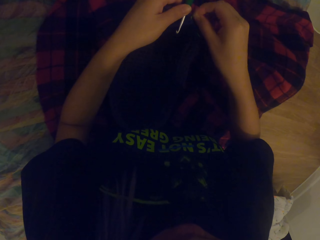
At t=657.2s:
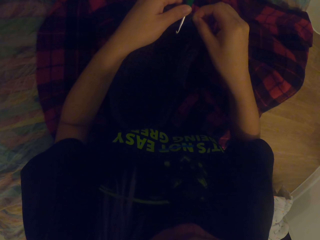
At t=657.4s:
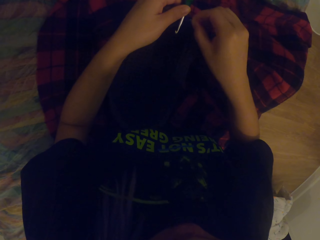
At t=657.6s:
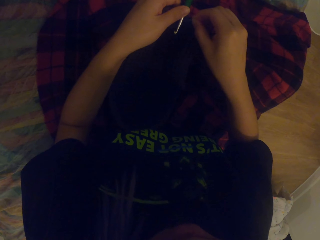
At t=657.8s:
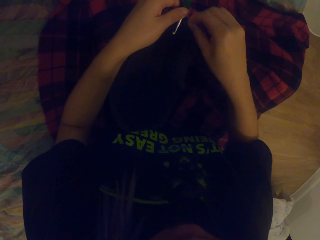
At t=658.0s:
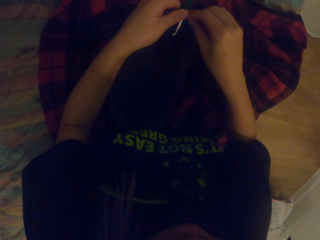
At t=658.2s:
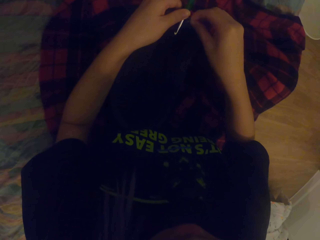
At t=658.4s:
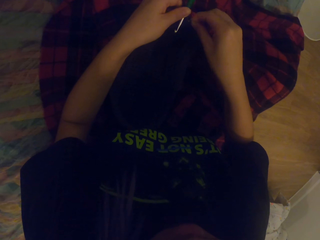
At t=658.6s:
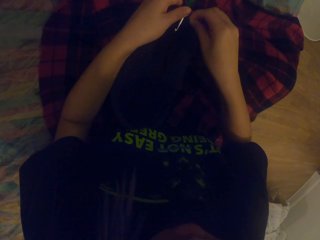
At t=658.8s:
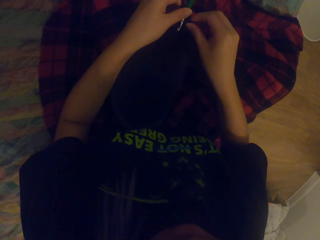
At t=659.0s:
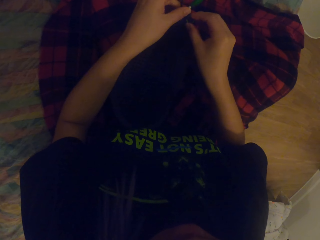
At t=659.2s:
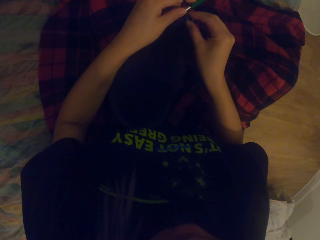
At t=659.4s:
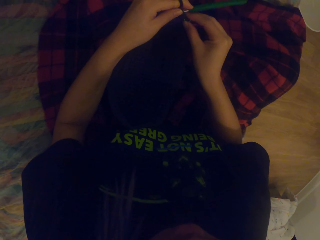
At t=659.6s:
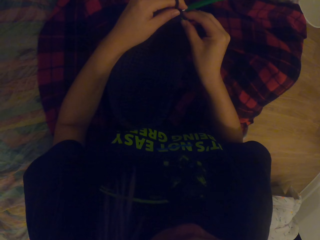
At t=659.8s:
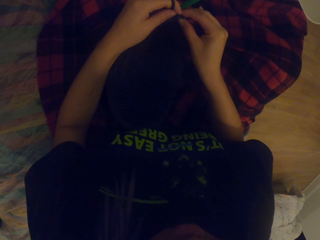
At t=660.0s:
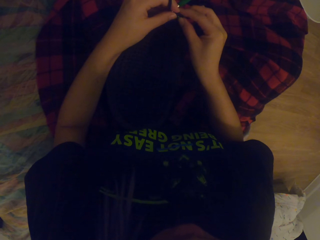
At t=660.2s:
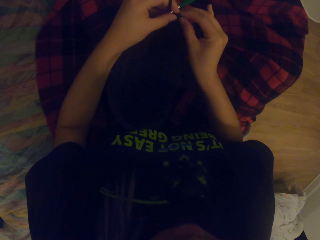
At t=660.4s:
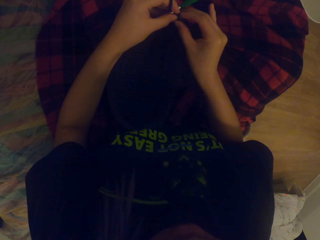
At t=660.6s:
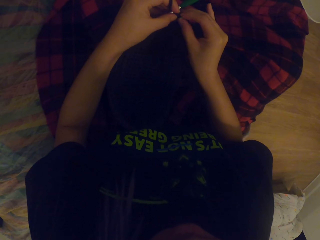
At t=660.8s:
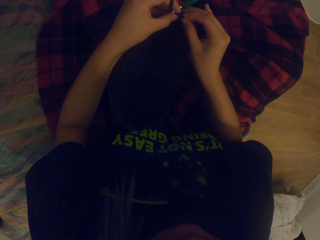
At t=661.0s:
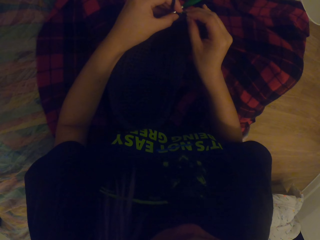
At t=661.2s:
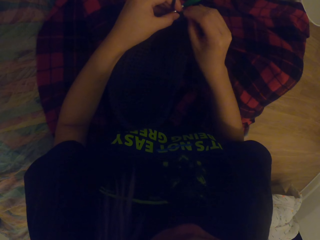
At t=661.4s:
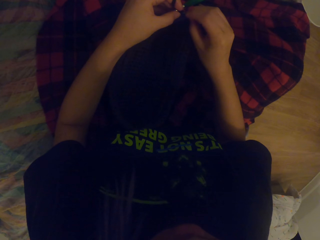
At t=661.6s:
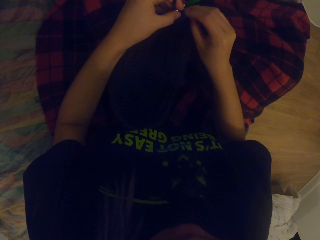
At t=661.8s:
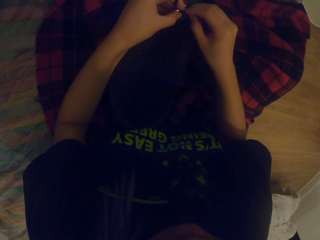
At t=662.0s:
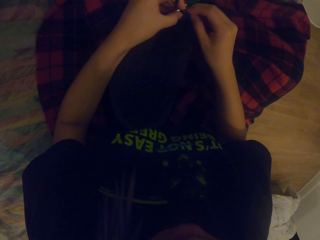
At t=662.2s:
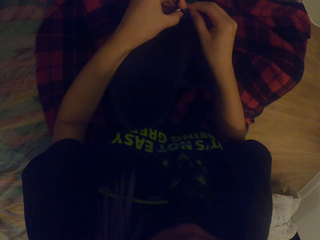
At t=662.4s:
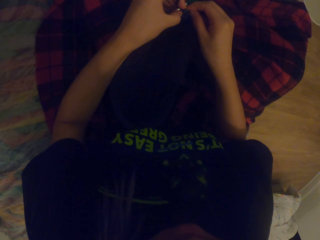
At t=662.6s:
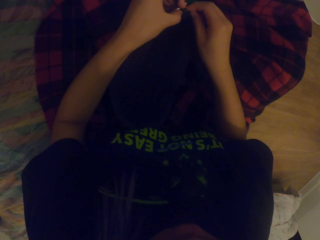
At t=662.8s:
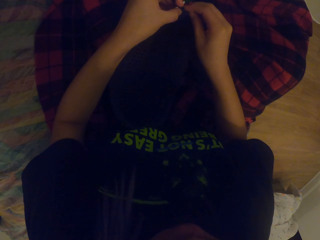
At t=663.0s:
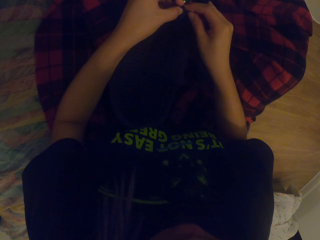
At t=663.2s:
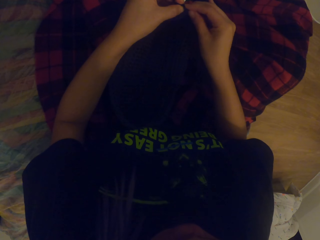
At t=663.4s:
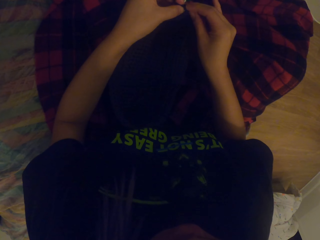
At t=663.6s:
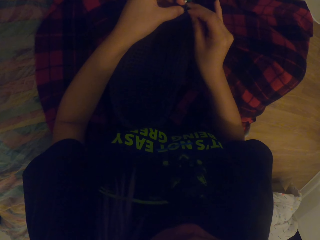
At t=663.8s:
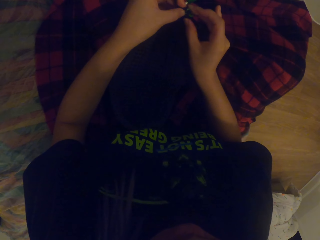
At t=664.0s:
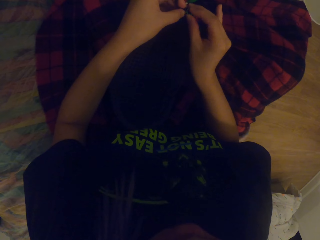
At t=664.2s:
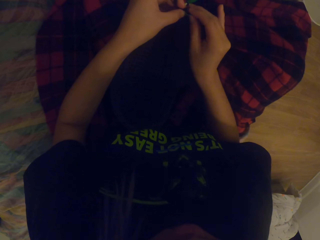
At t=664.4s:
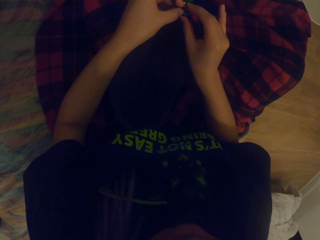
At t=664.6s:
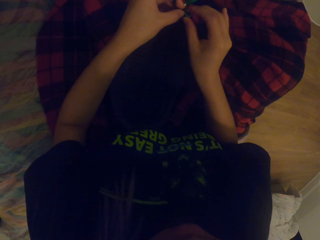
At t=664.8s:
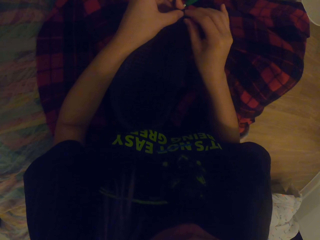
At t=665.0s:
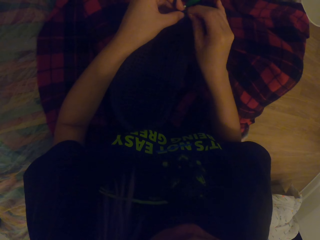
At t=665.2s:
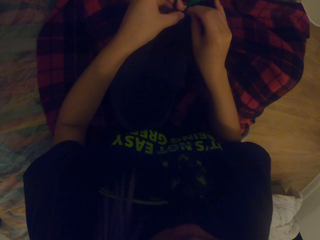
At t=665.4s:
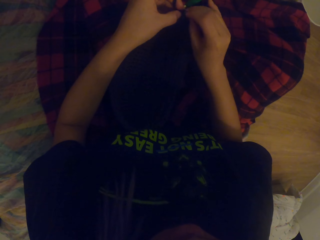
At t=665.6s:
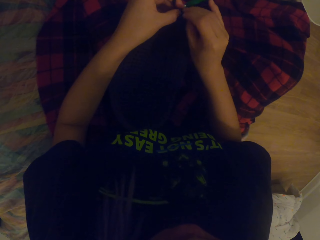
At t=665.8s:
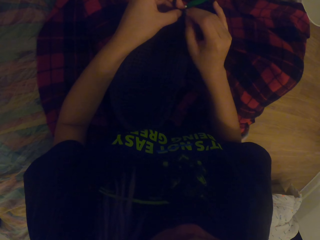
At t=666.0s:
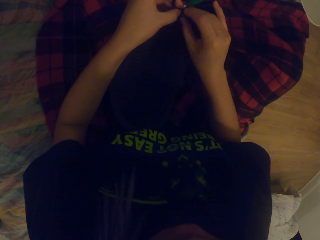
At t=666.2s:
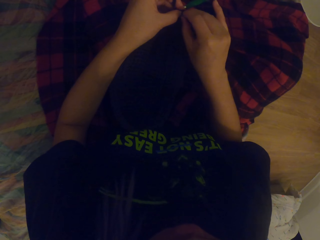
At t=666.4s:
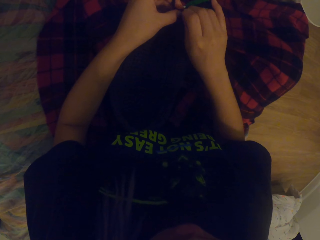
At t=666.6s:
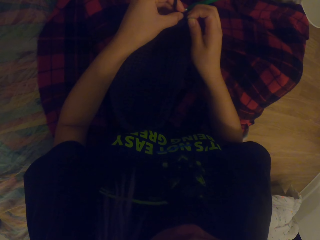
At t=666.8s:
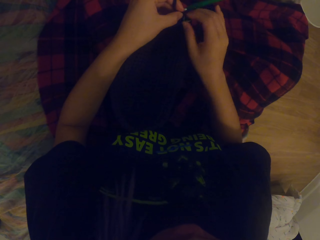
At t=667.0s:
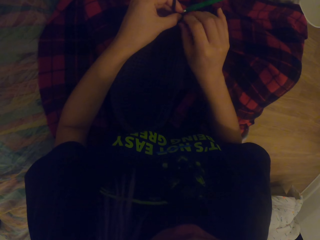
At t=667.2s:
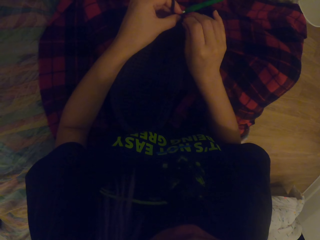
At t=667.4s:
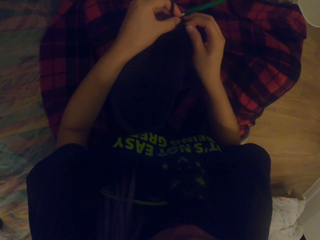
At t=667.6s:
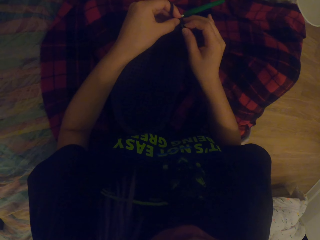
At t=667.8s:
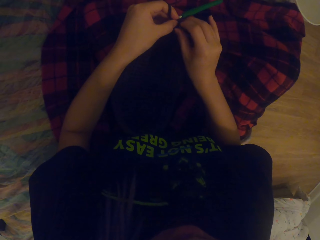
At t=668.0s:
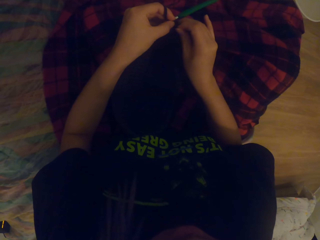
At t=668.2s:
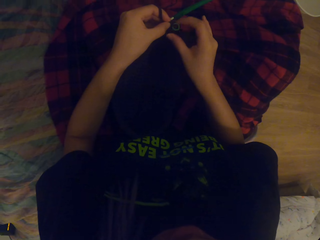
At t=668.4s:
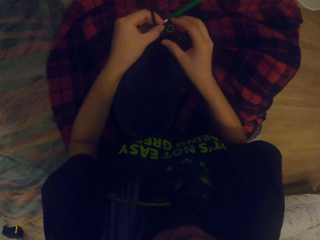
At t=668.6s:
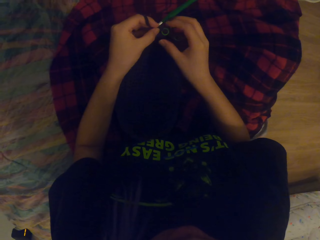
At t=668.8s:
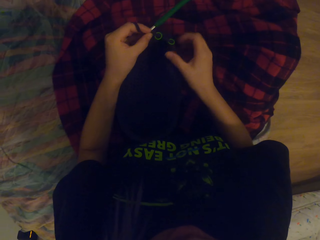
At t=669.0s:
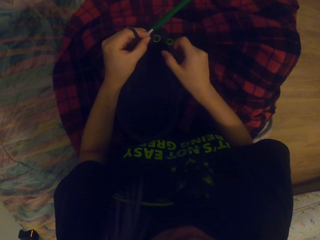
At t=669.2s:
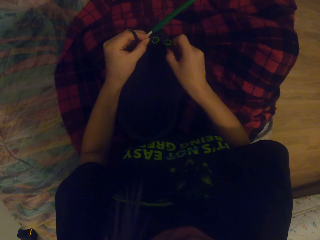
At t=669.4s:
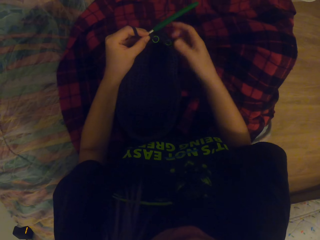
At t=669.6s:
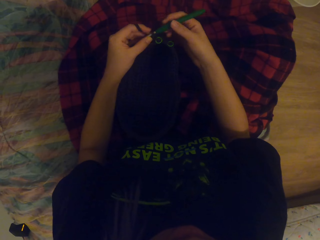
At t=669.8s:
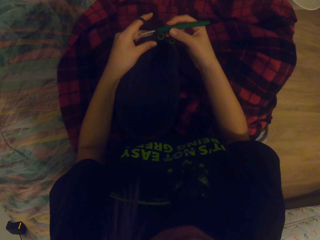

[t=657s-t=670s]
The camera wearer pulls the thread. They touch the fabric.

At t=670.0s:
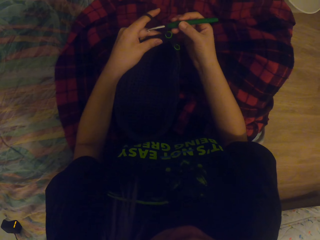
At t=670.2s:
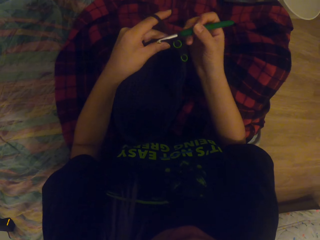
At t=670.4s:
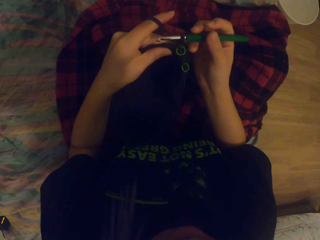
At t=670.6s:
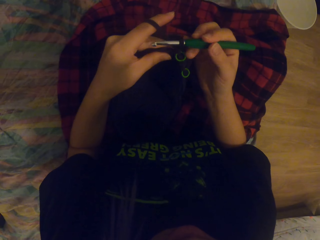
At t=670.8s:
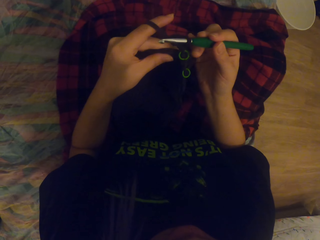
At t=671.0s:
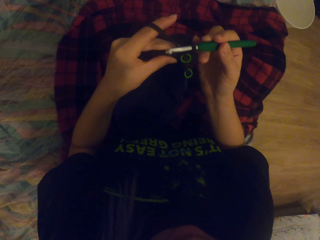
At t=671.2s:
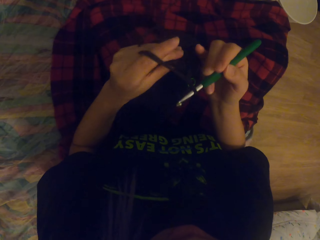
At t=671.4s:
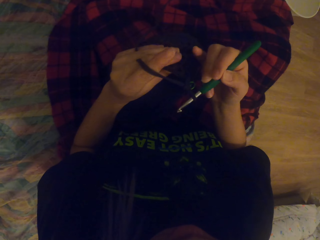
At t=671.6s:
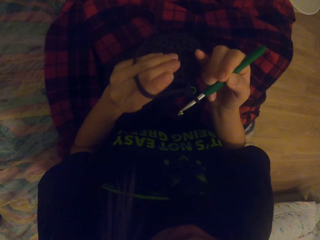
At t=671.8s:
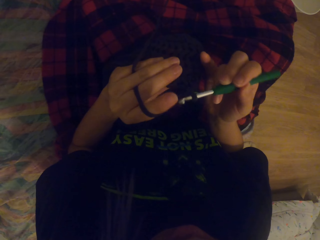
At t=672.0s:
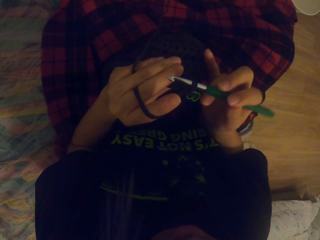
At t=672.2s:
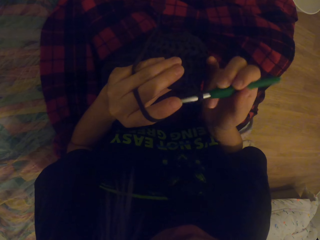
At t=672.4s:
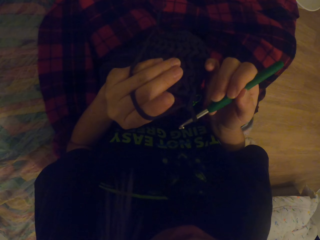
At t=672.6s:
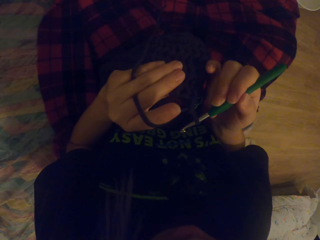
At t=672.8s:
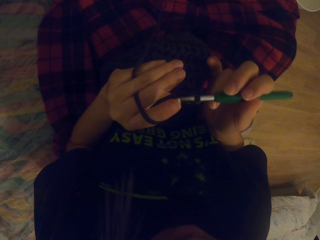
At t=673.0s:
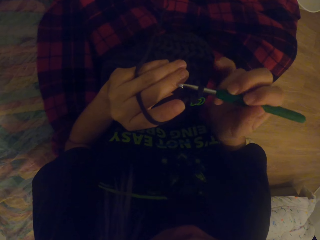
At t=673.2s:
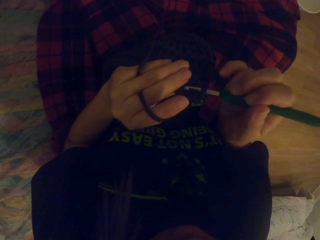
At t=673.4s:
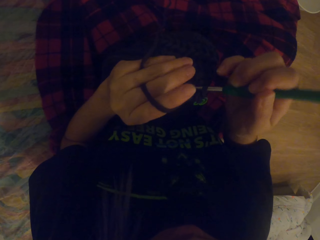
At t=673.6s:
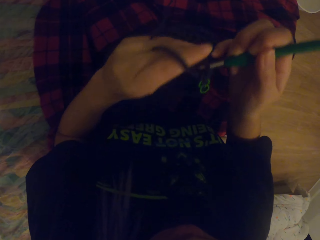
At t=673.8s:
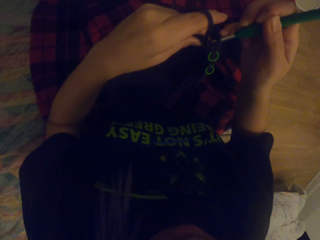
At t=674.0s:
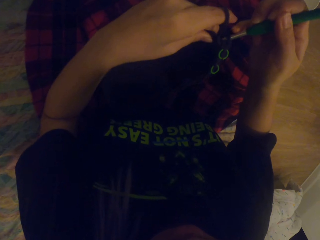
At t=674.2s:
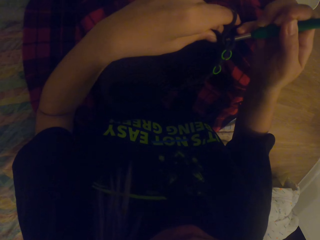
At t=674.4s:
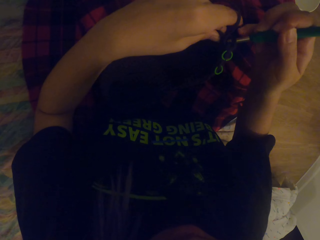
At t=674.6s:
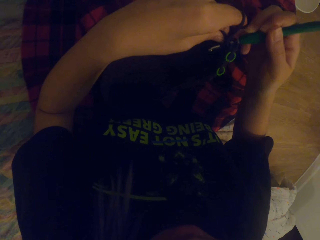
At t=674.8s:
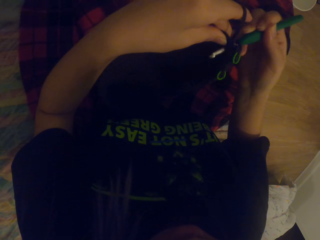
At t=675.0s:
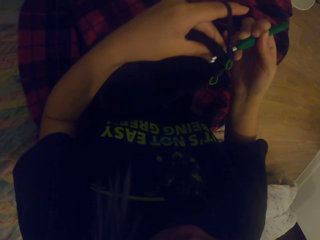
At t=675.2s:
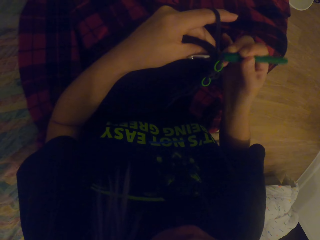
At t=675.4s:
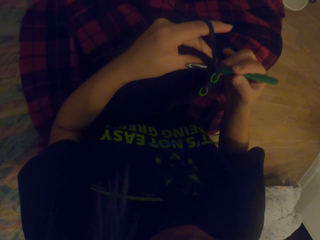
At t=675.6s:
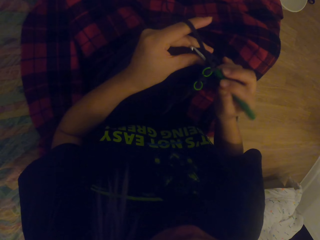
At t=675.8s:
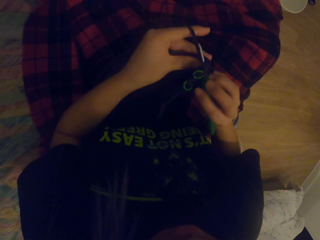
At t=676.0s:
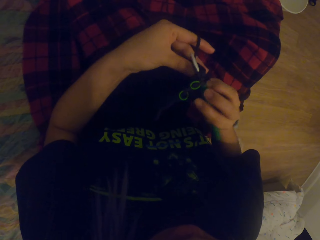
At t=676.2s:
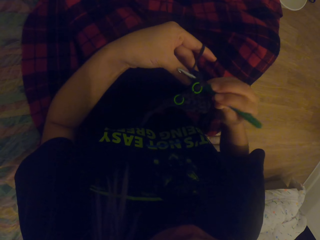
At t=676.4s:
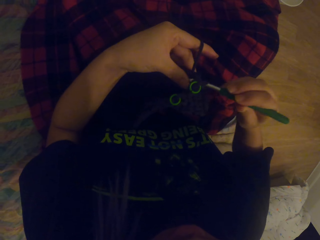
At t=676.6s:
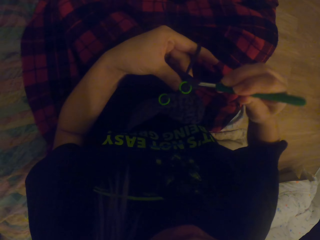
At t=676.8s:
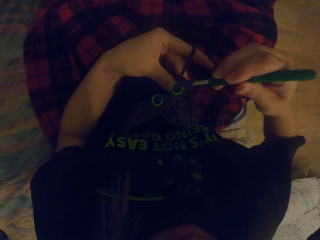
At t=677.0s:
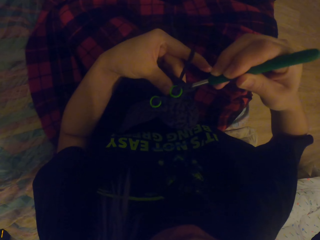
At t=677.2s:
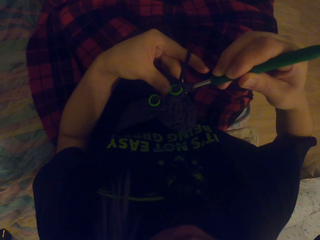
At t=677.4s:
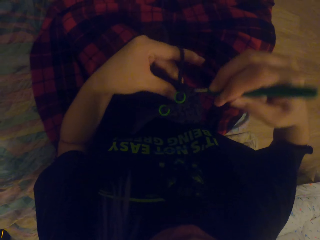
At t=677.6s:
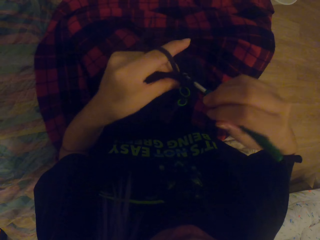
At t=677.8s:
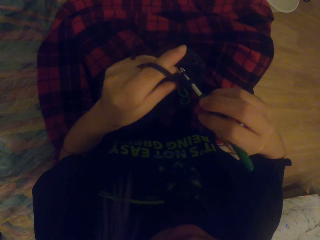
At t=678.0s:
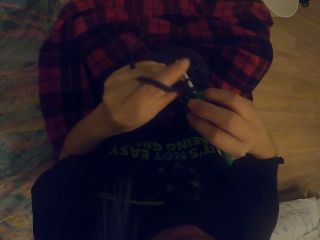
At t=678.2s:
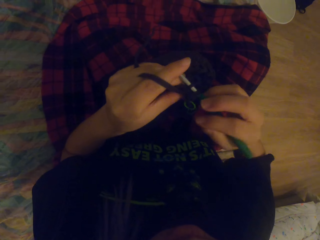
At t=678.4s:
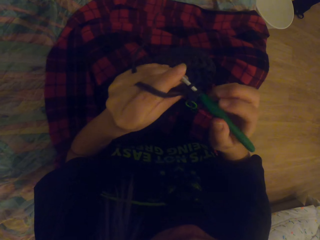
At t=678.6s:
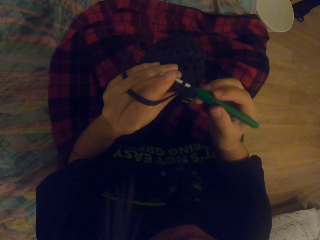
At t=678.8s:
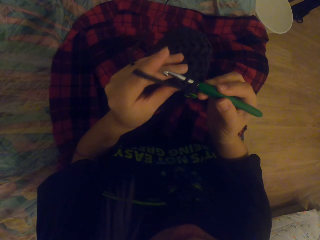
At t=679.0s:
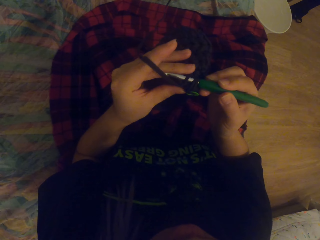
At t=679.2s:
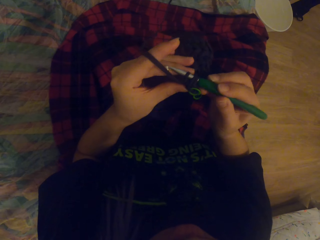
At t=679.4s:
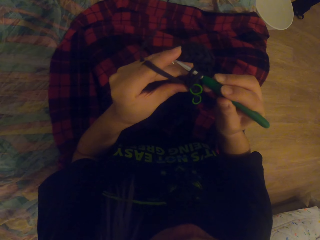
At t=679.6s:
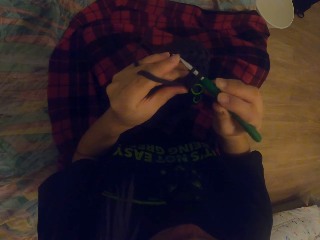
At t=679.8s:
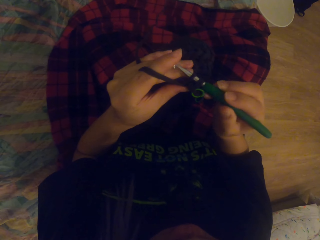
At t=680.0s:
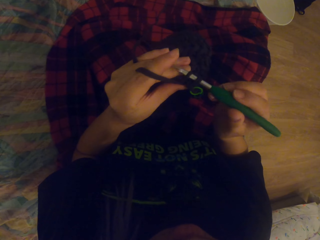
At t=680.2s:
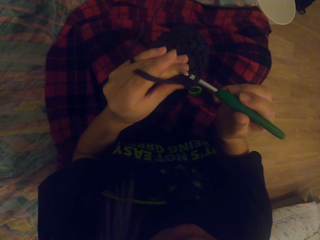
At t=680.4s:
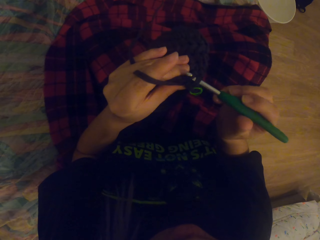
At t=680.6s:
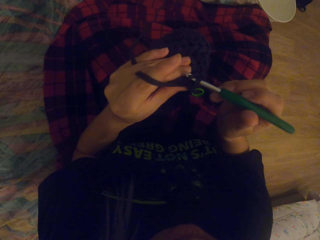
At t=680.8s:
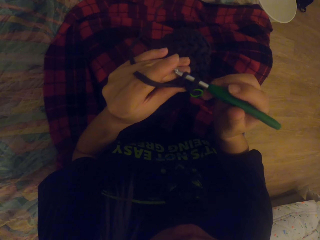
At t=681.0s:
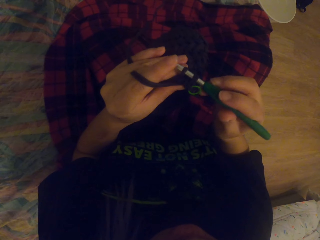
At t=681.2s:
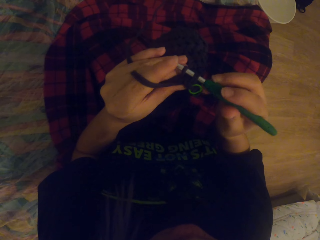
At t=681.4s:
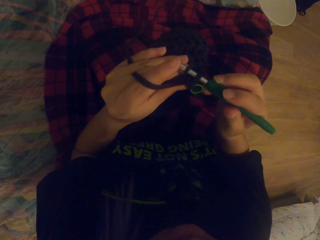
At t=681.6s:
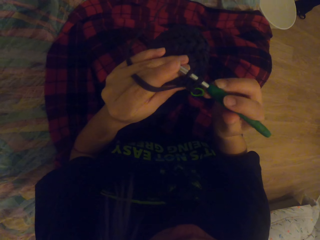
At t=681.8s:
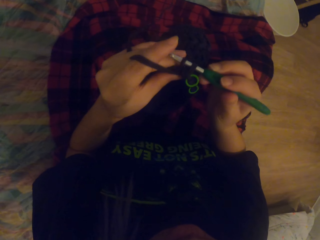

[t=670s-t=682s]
The camera wearer touches the needle. They lift the fabric. They move the hands. They move the needle. They look at the fabric. They knit the fabric with the needle. They move the needle. They move the fabric.
